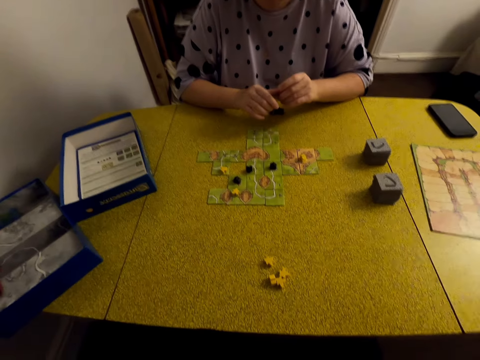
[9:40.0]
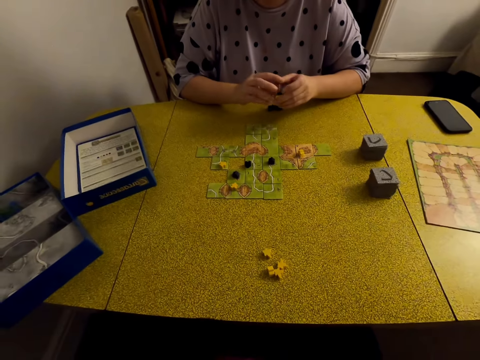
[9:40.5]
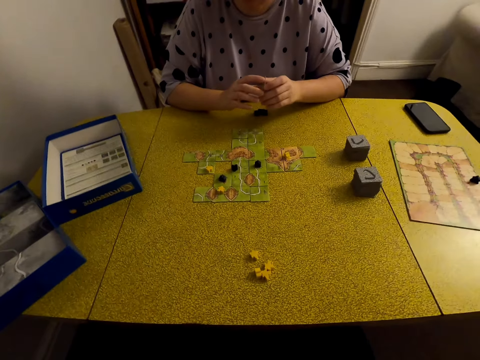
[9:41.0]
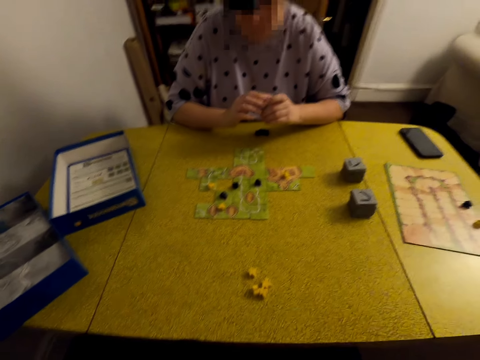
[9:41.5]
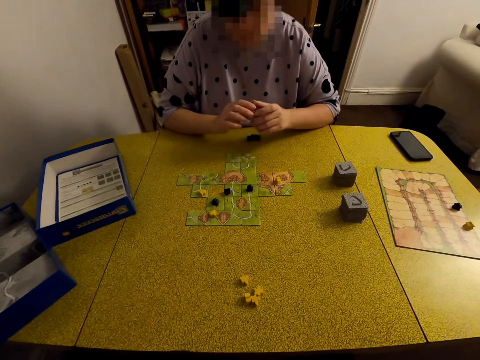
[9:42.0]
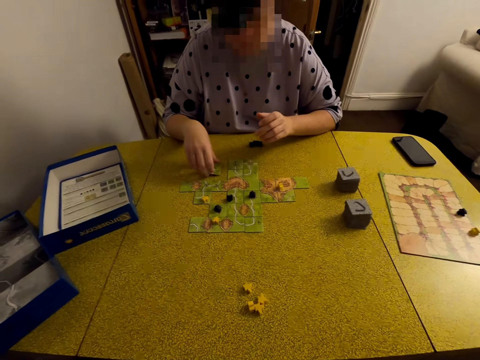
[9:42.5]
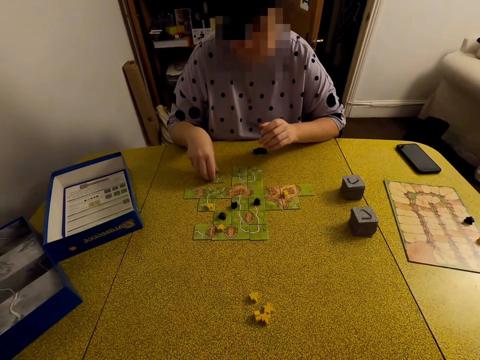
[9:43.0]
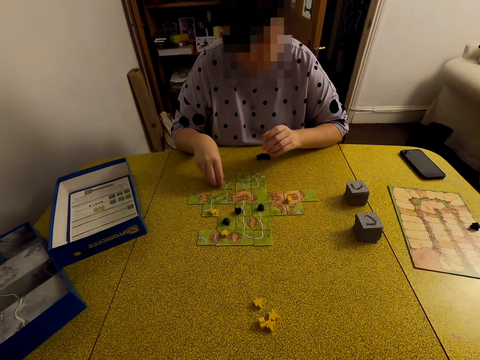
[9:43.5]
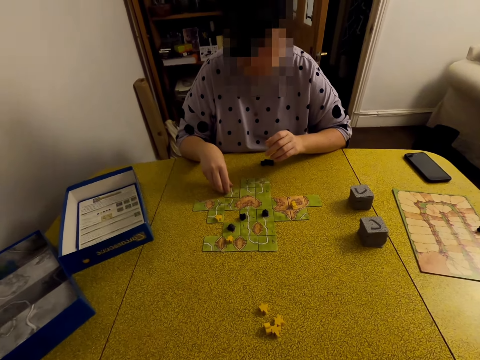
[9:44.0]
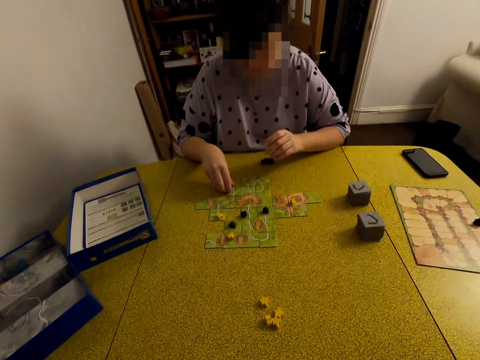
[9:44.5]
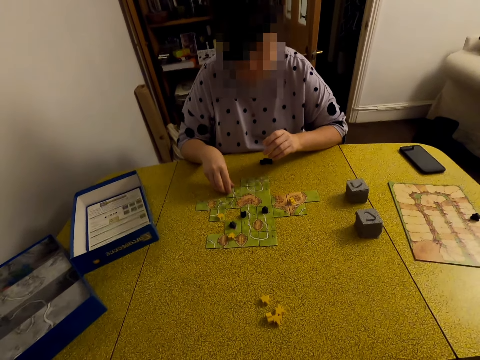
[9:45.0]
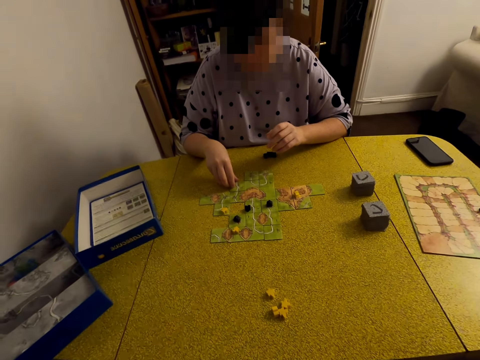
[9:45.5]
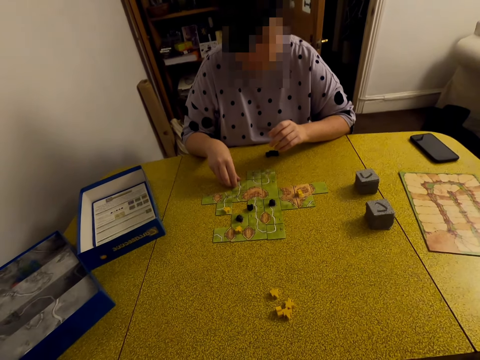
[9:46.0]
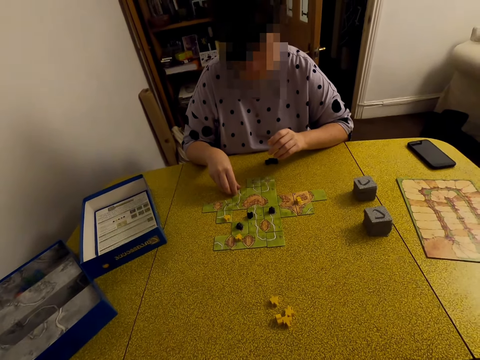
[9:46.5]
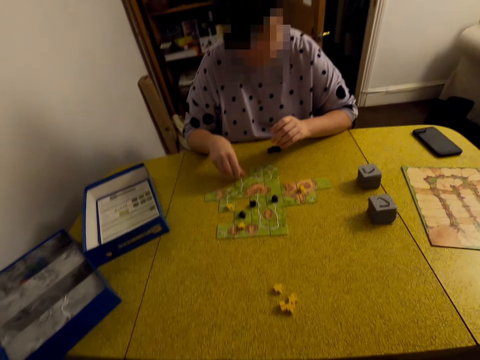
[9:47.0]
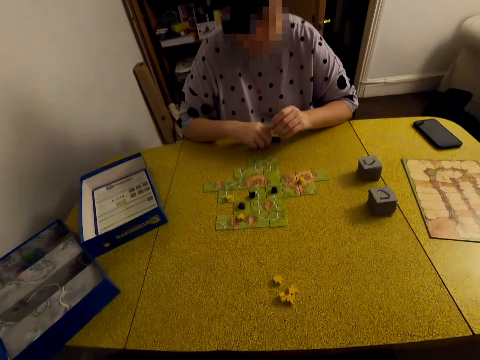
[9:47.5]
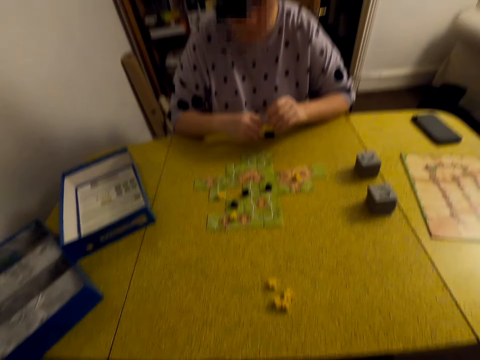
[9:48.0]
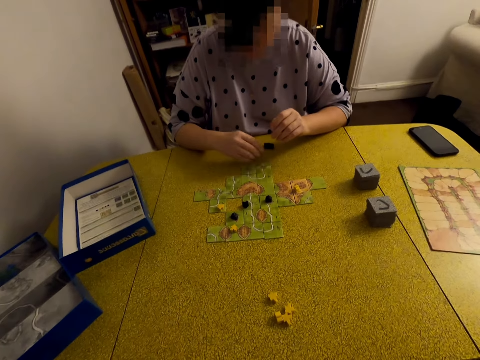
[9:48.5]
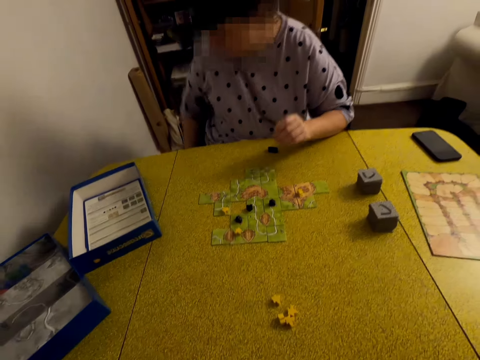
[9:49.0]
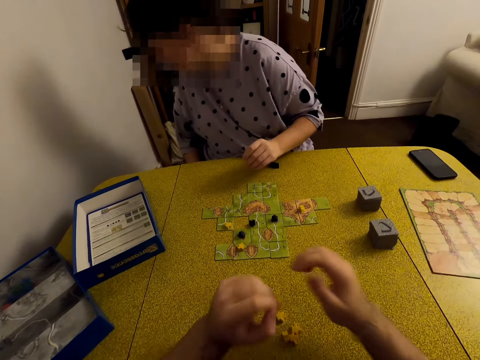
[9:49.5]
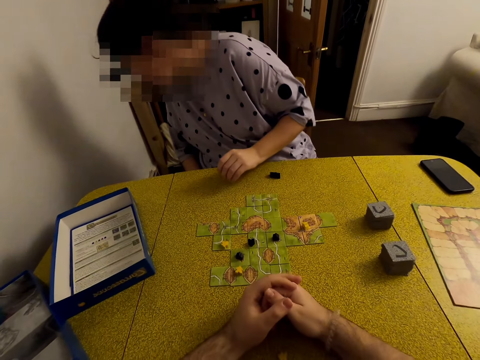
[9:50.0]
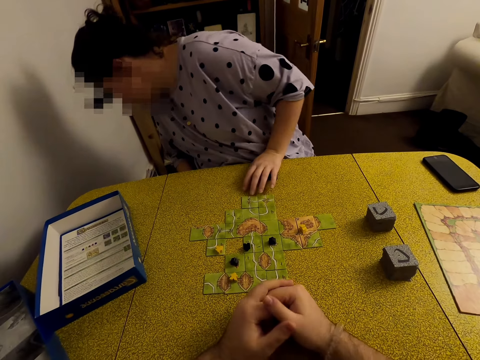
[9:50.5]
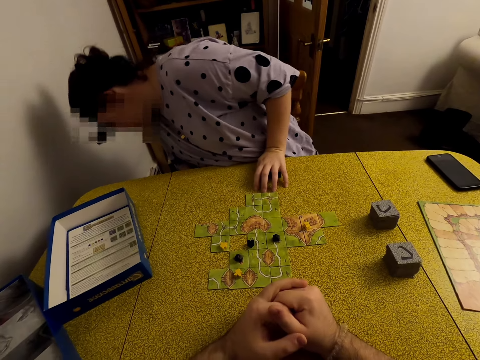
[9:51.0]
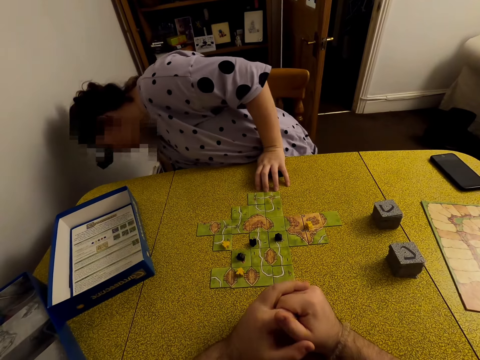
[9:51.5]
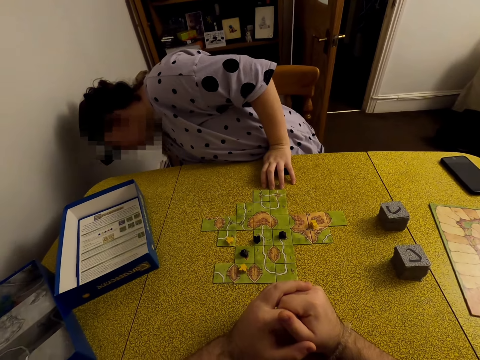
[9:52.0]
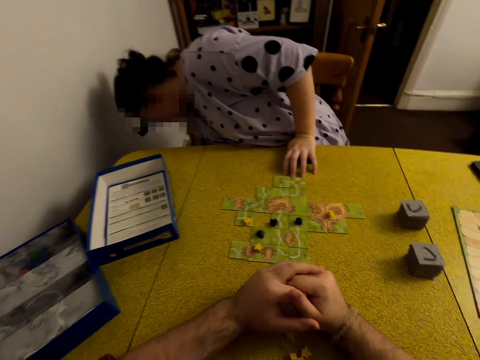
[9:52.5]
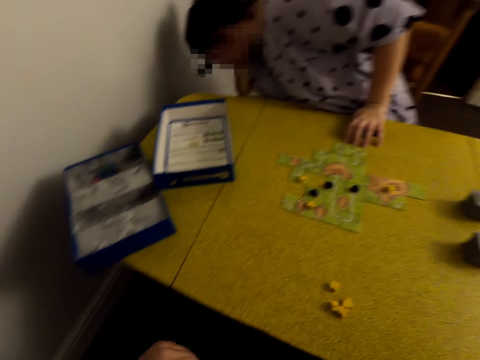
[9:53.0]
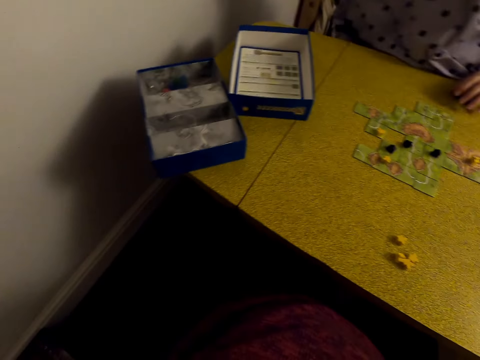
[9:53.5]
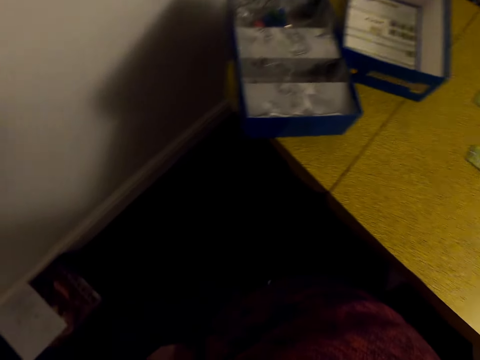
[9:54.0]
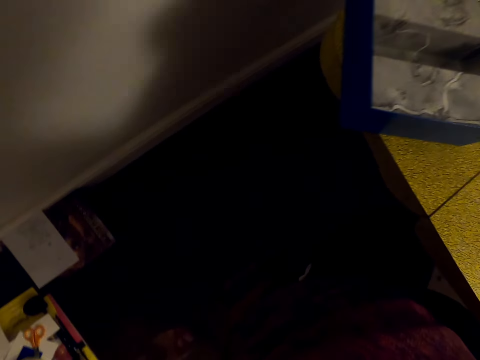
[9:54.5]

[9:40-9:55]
A lady plays a Carcassonne game with a tile. The lady puts the card on the table. The camera wearer adjusts a camera. The lady looks for something. The lady picks up the meeple.

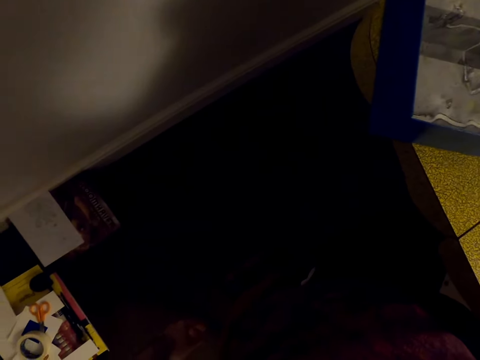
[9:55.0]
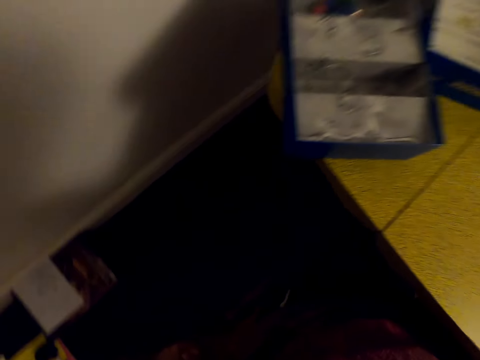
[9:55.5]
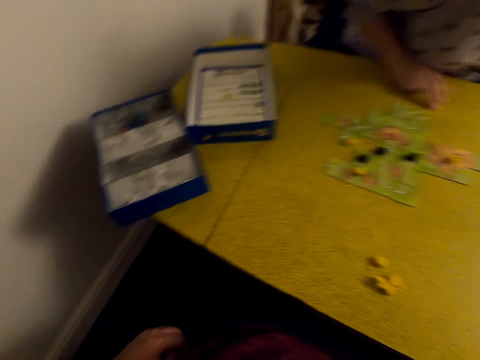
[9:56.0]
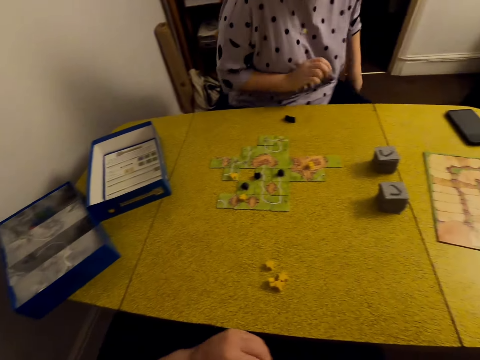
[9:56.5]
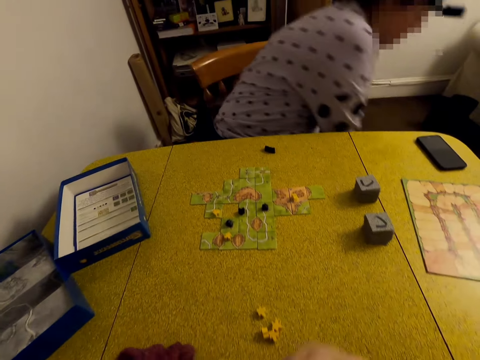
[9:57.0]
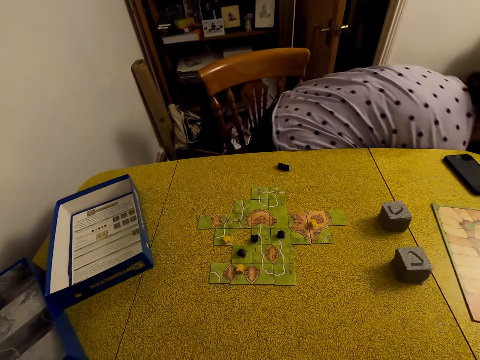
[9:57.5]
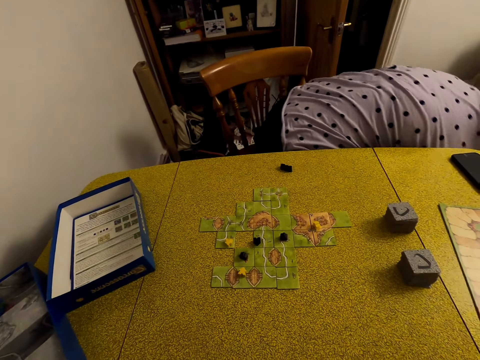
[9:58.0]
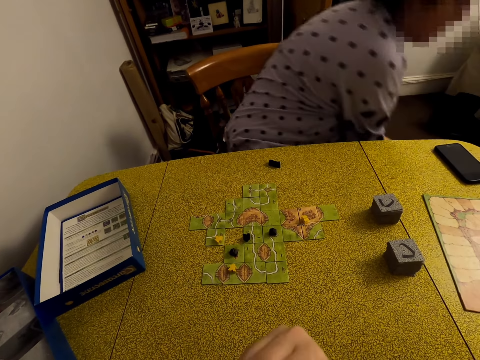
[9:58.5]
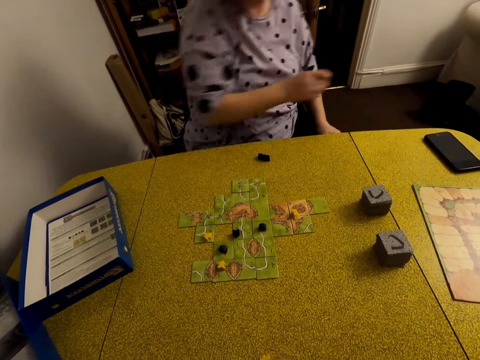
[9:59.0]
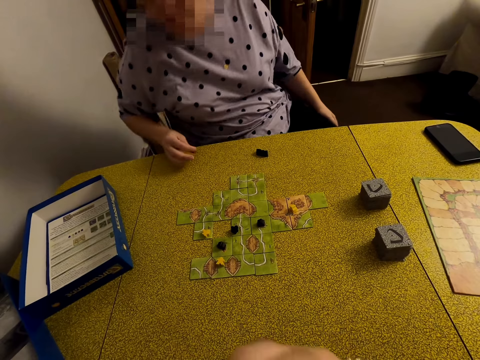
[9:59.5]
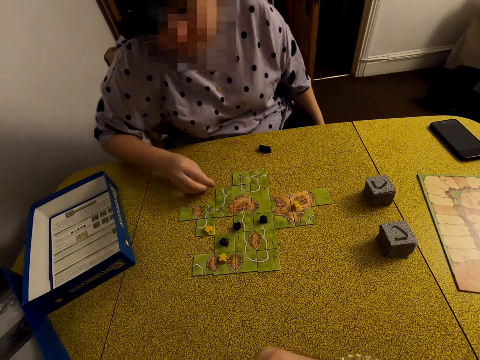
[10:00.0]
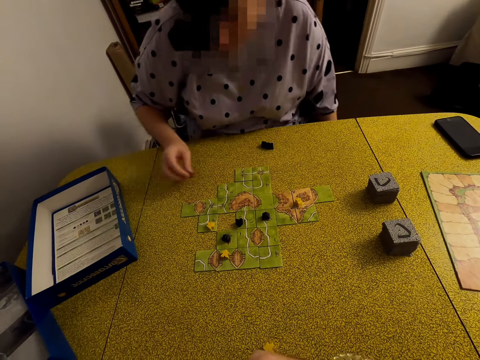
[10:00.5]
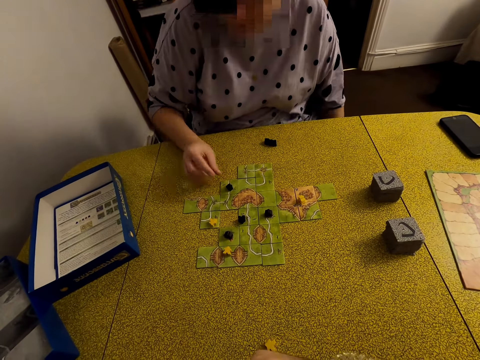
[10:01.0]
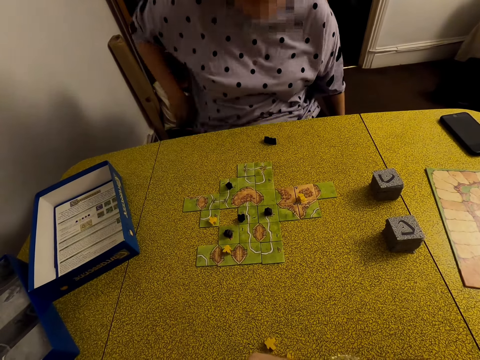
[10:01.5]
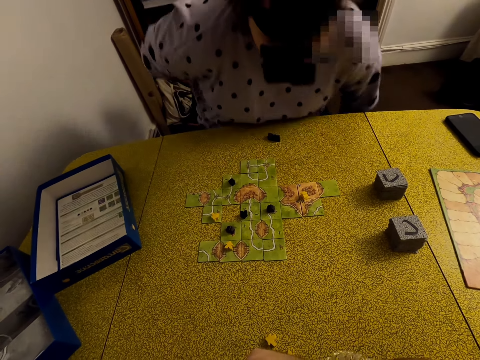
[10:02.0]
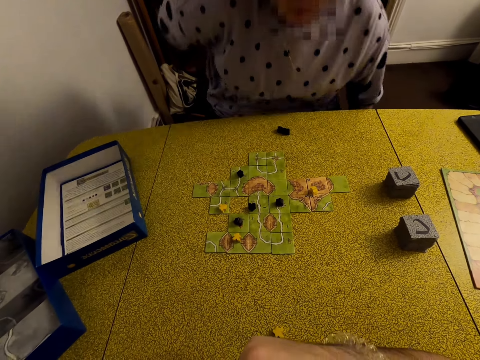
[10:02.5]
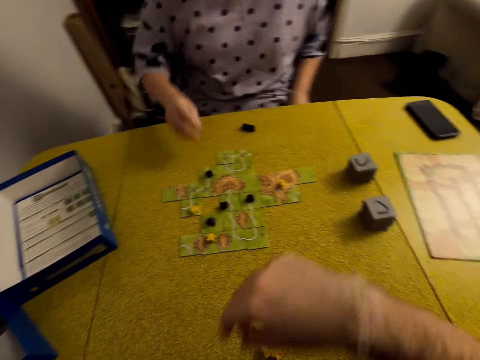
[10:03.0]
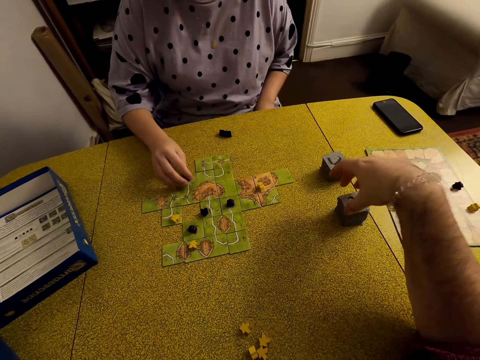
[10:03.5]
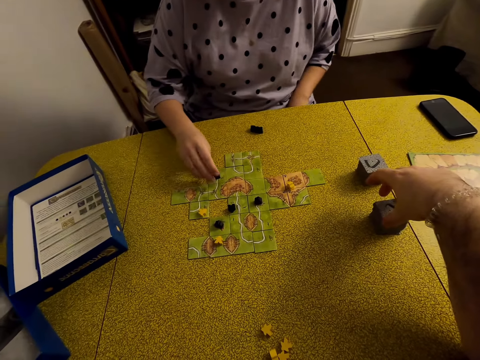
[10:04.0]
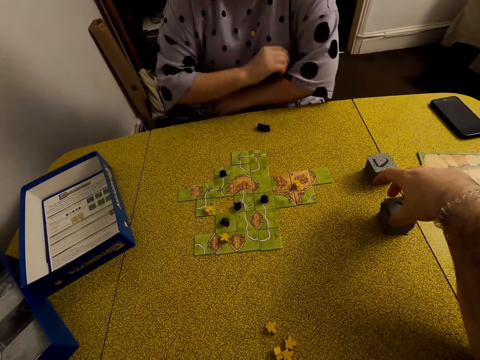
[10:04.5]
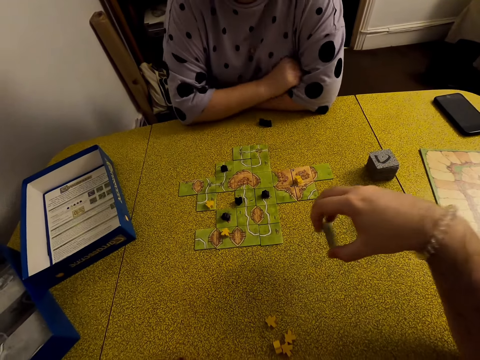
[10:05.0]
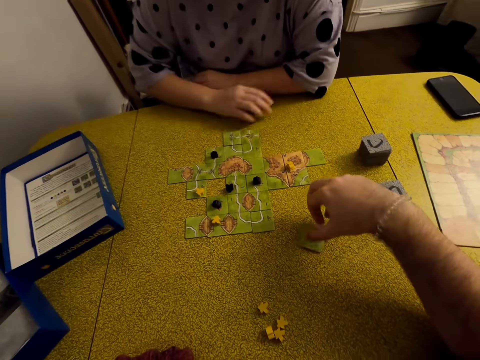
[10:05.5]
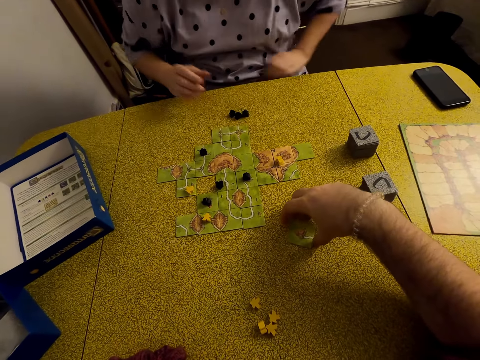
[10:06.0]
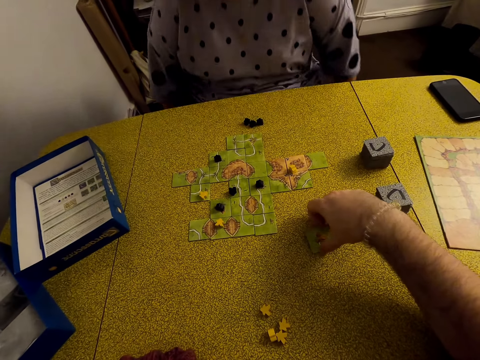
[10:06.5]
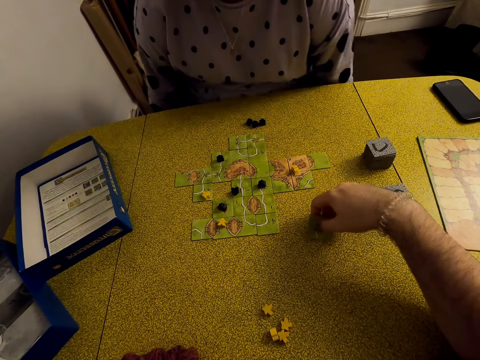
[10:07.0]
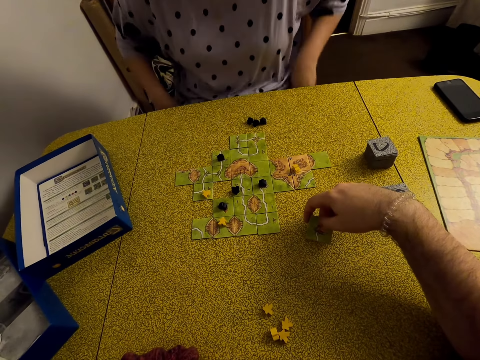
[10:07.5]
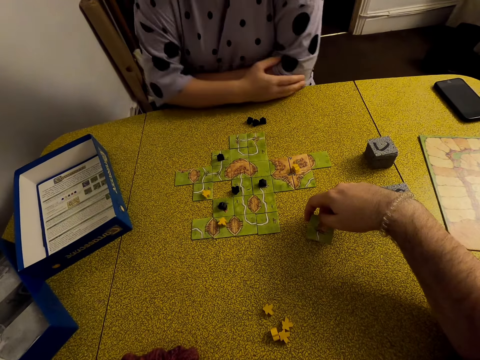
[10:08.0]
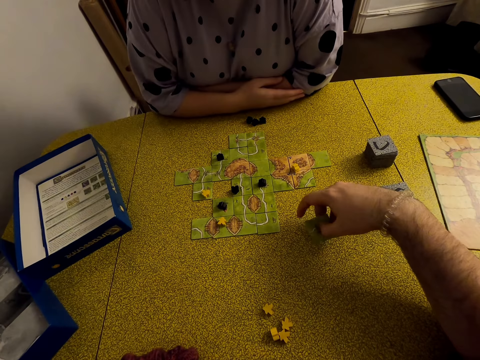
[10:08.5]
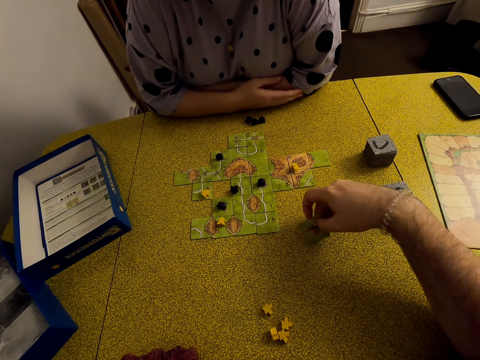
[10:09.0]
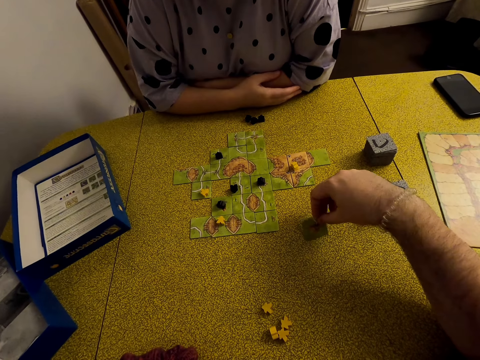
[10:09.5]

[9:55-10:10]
A lady picks up a meeple from the floor and plays a Carcassonne game with the meeple. The lady puts the meeple on the star. The lady moves in the seat. The camera wearer picks up a tile. They hold the tile.
